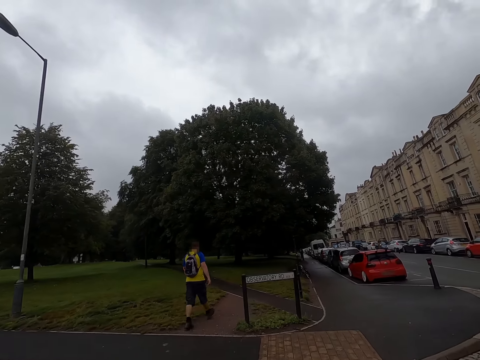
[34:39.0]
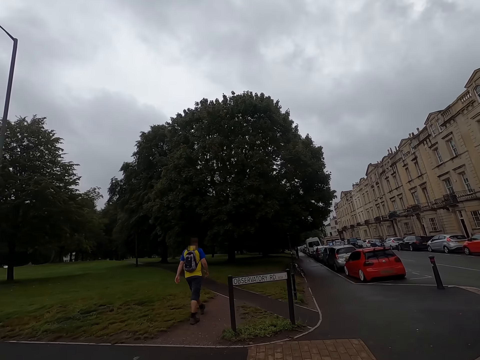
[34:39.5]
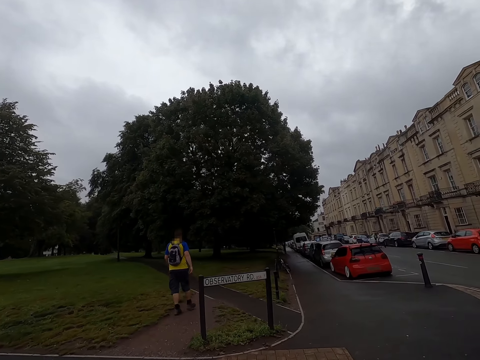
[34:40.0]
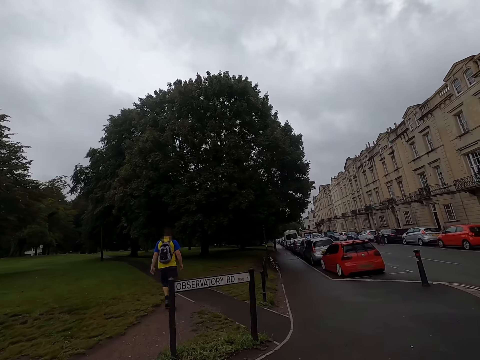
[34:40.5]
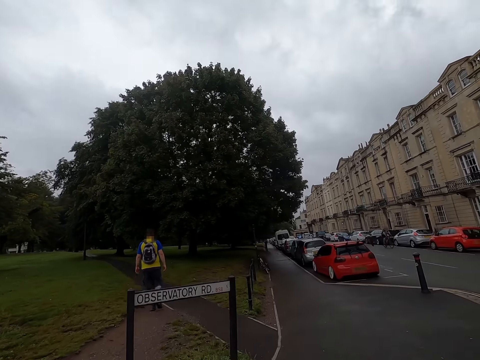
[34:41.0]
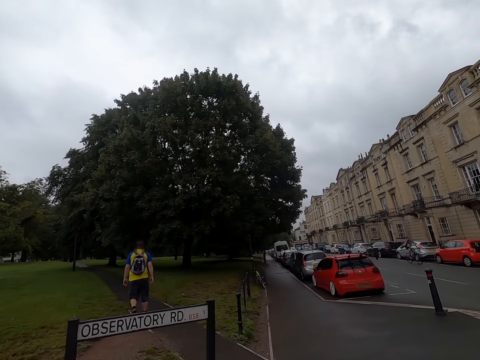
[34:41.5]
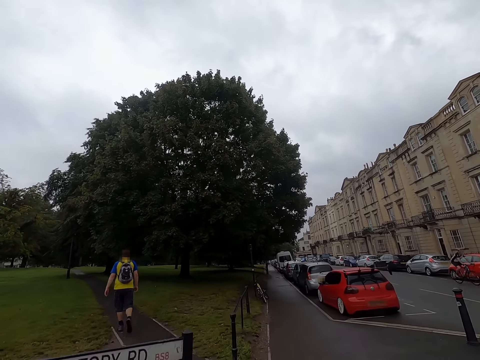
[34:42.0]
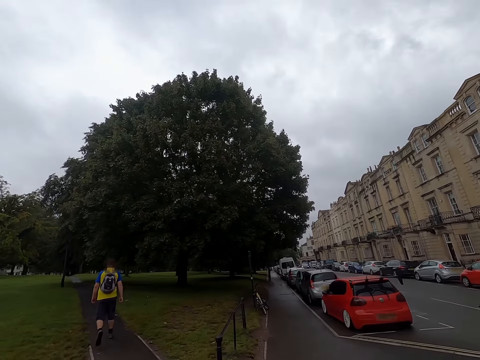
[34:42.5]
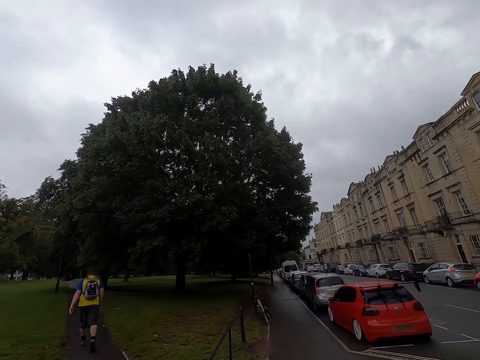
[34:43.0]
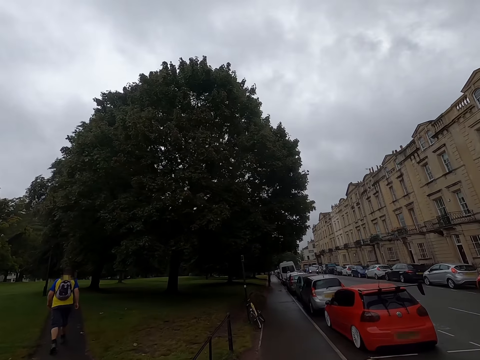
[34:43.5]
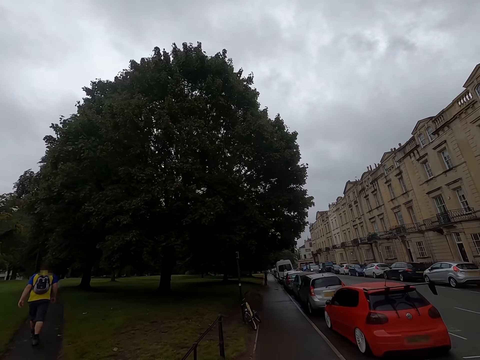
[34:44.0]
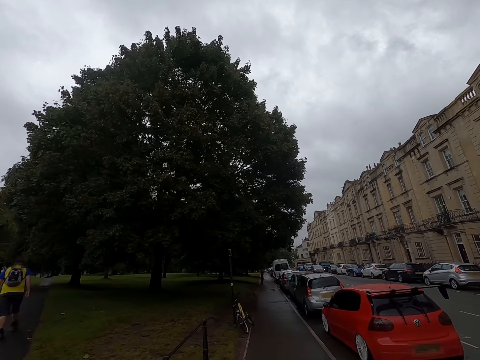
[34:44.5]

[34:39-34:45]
The camera wearer crosses the road.

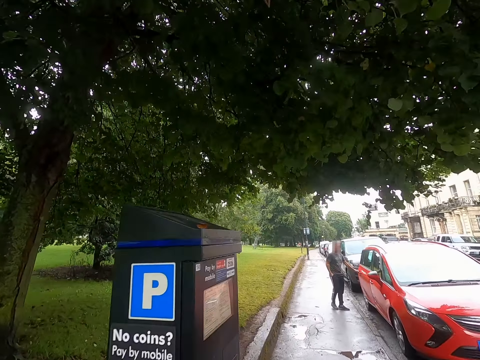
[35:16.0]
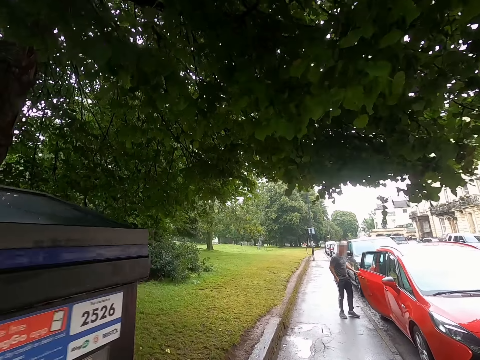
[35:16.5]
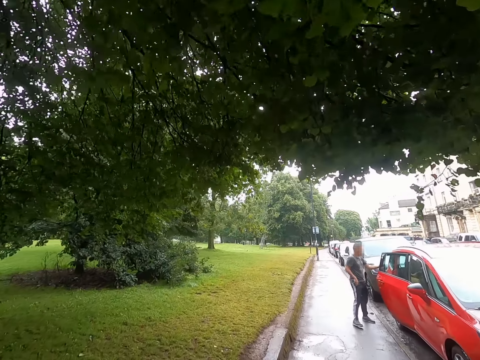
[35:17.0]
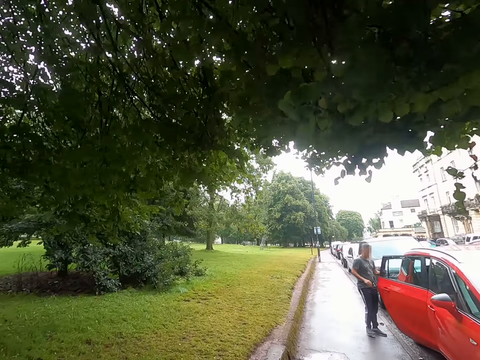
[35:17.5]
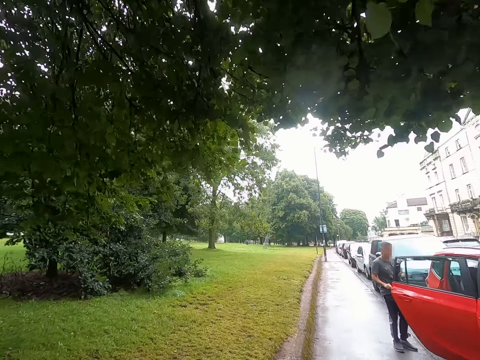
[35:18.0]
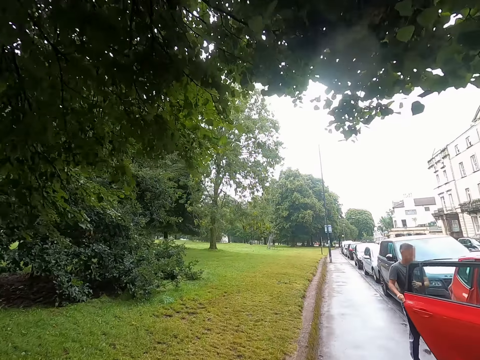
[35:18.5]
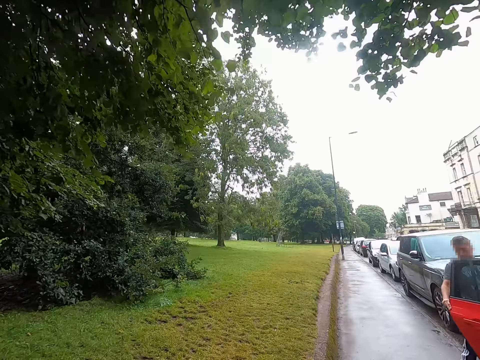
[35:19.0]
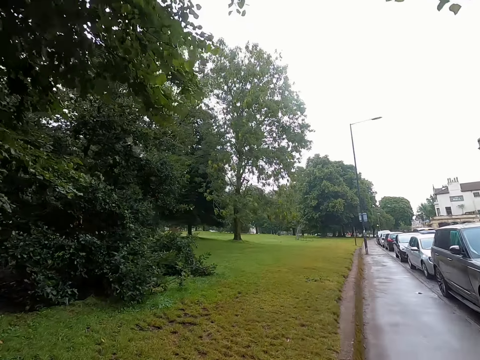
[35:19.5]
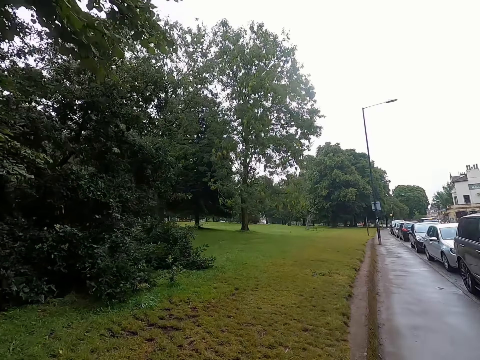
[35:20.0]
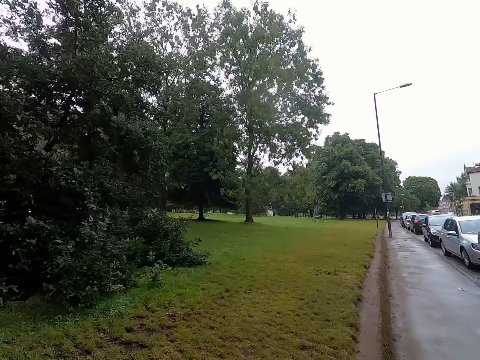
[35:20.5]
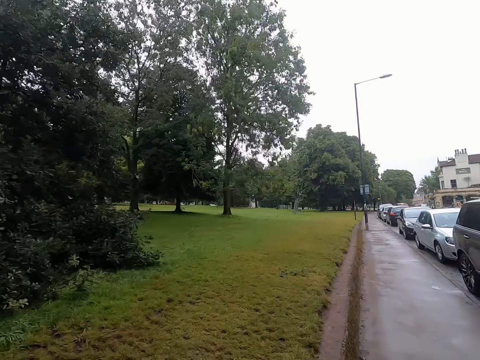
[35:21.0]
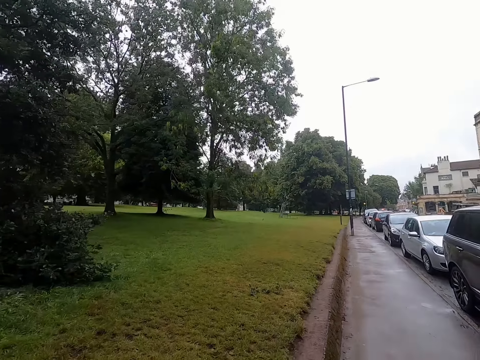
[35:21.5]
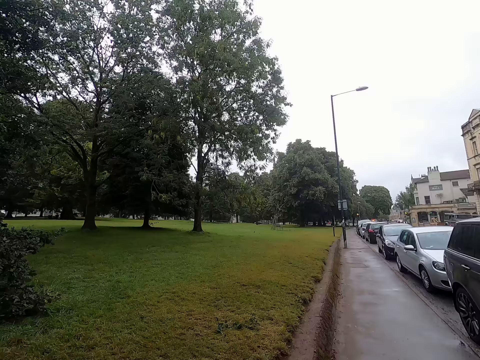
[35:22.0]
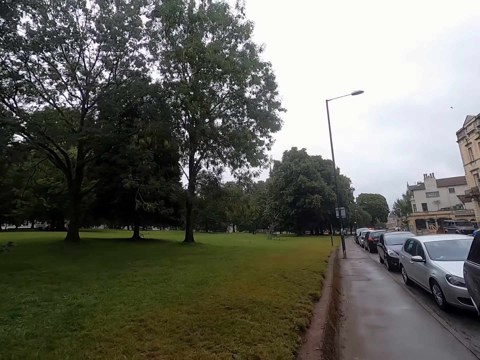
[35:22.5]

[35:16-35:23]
The man holds the car door with both hands.

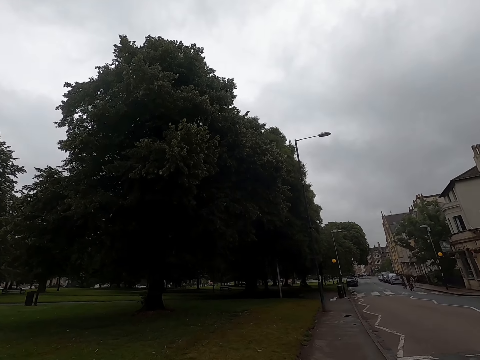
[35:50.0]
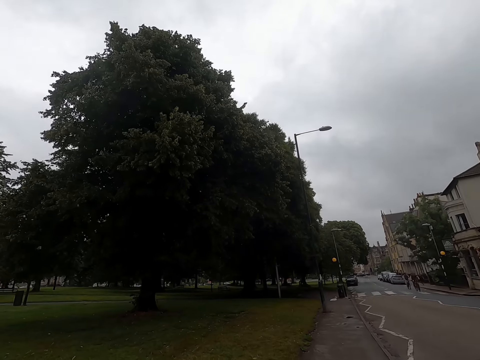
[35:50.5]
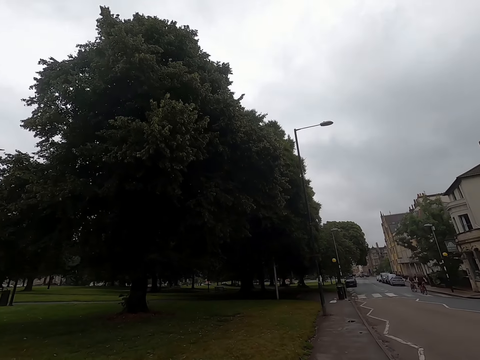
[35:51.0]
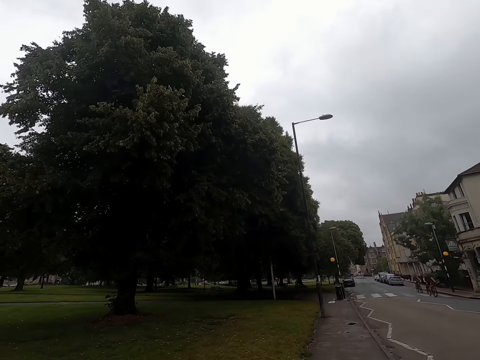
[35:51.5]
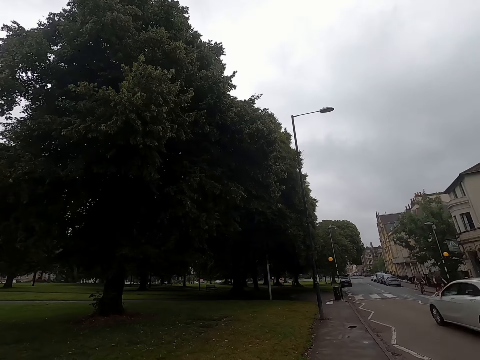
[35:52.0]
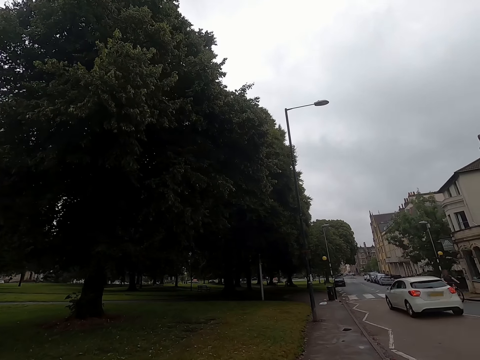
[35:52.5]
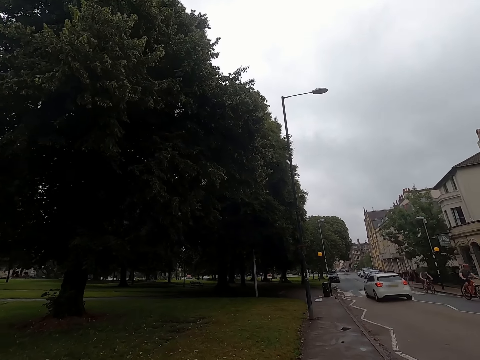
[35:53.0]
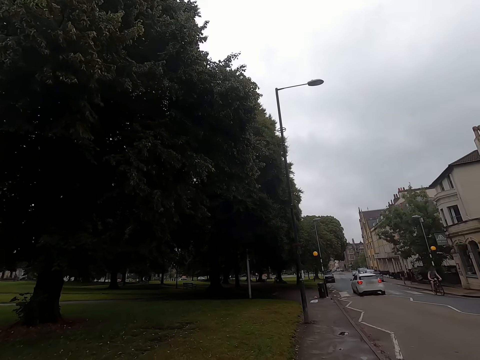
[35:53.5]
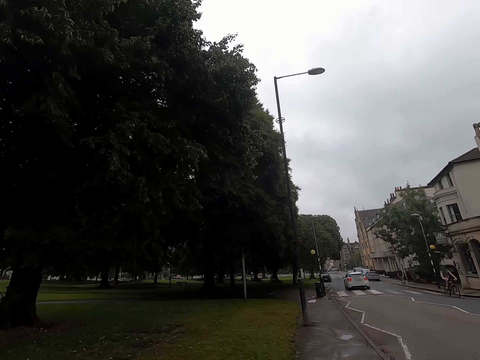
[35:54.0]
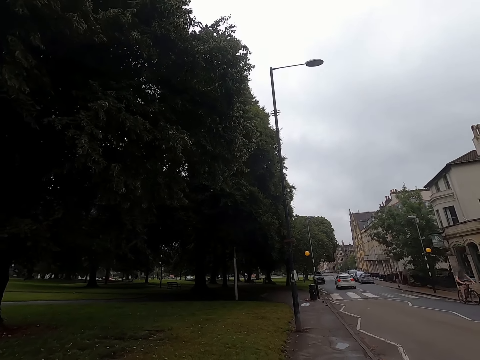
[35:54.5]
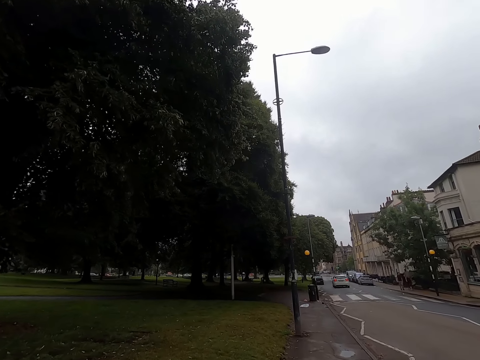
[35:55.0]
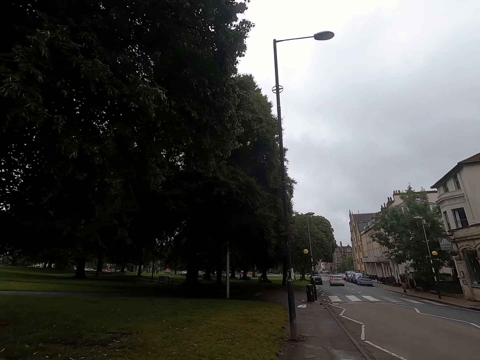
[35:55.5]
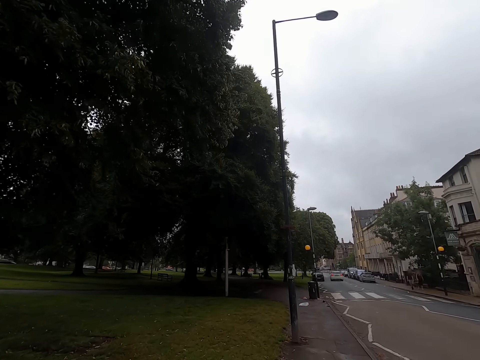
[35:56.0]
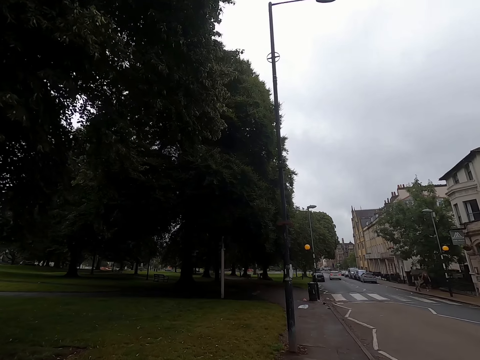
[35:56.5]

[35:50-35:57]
A white car drives past the camera wearer.

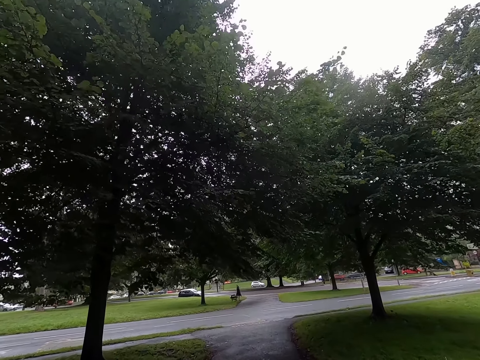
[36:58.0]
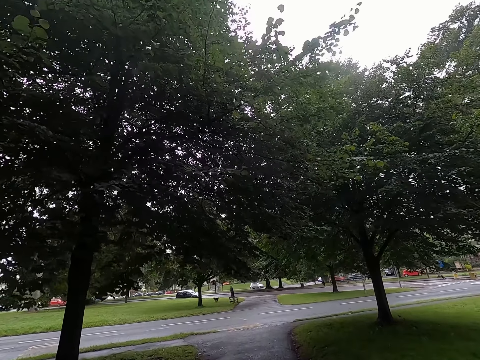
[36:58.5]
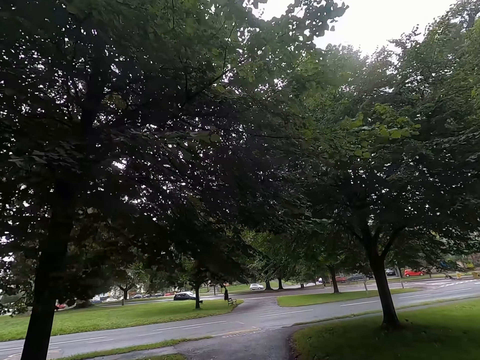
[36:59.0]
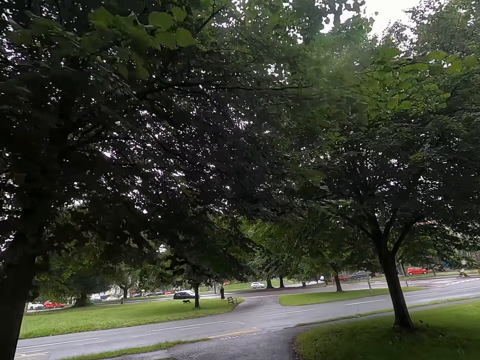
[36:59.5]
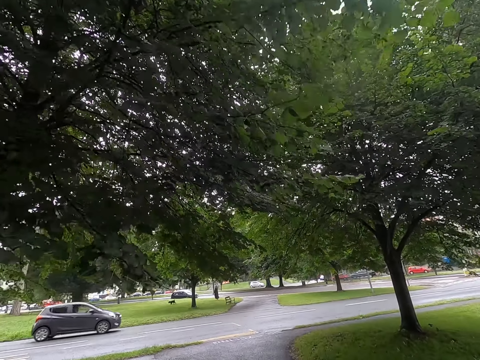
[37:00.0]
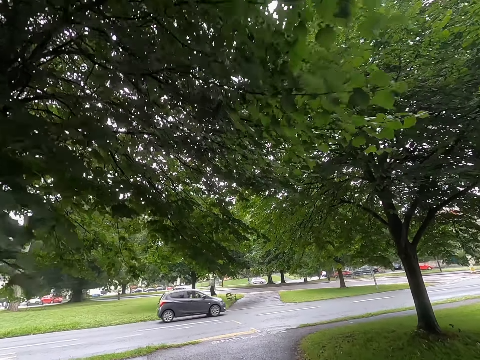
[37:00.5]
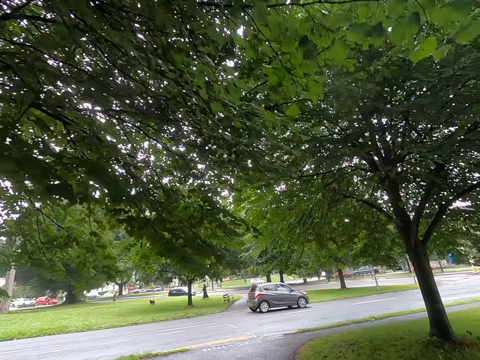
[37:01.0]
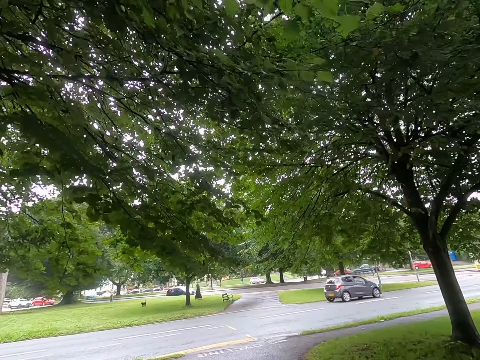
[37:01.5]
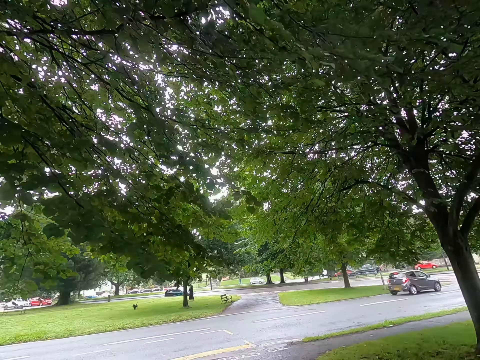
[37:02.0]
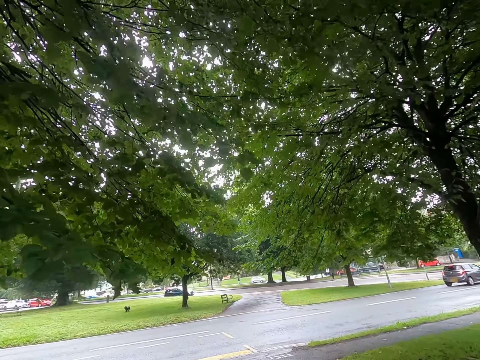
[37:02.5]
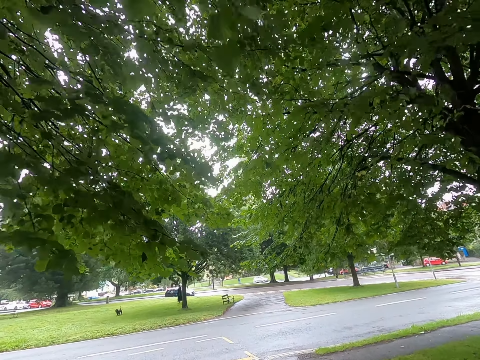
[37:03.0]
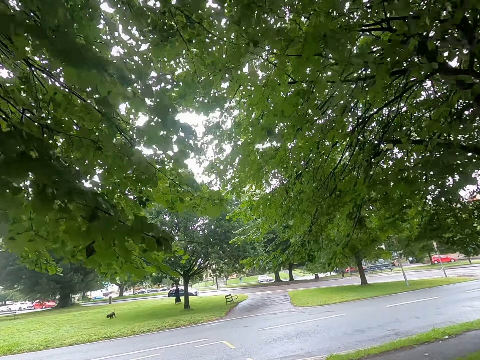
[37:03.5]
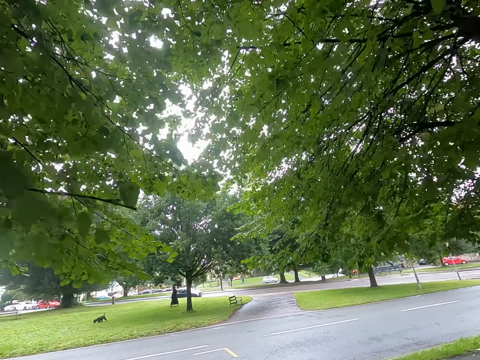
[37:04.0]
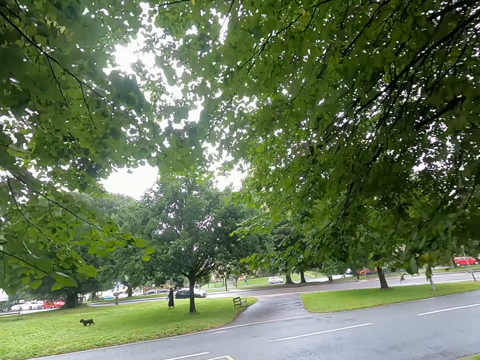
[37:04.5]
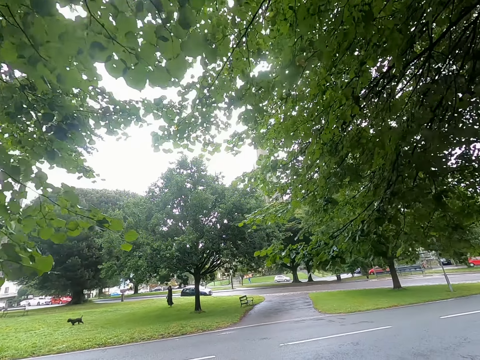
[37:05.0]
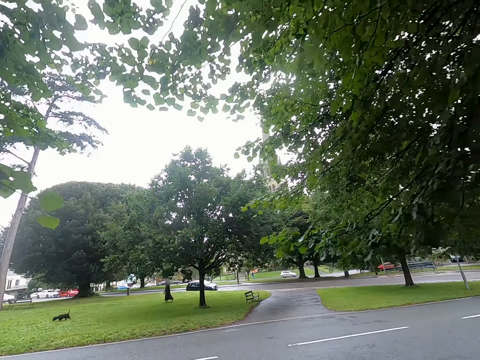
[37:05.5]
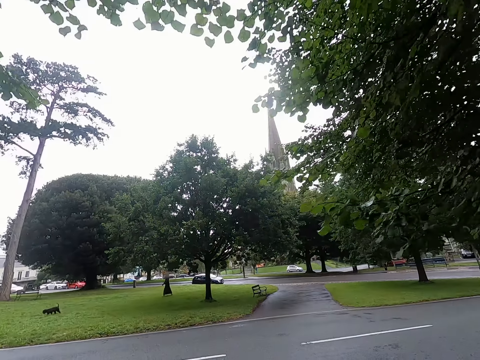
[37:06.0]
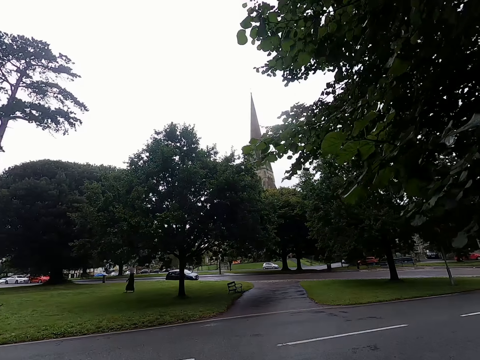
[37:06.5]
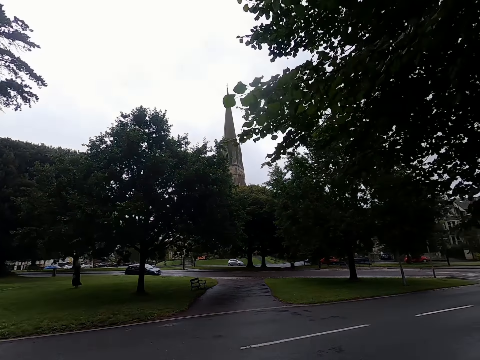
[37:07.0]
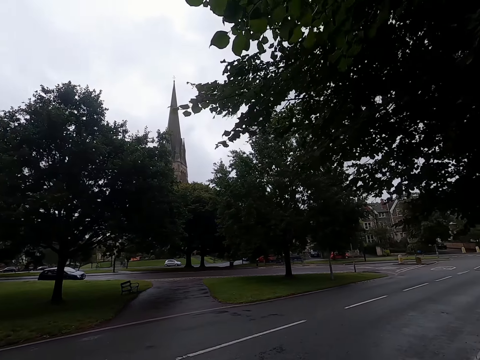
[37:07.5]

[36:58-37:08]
A dark grey car drives past the camera wearer. The camera wearer looks to the sides.
